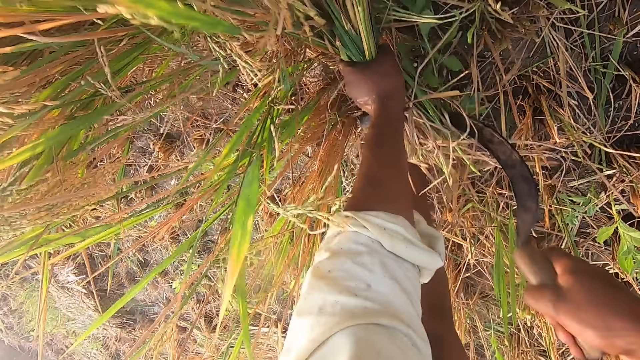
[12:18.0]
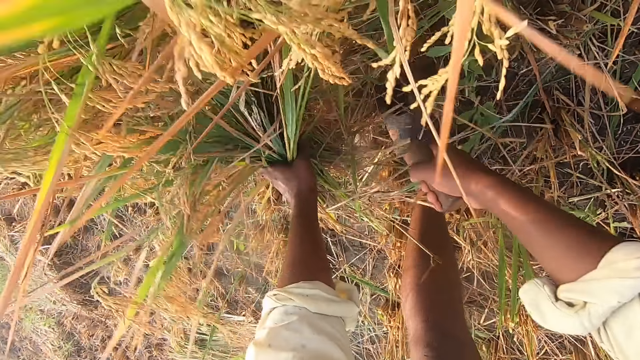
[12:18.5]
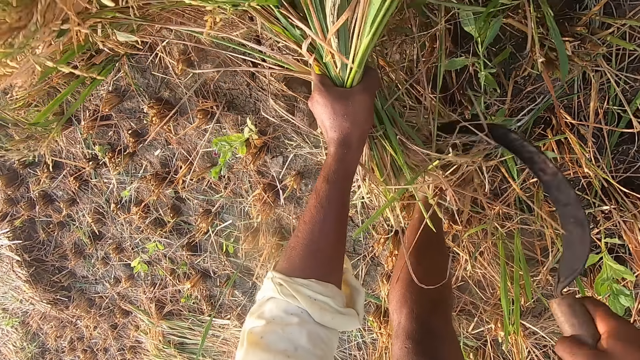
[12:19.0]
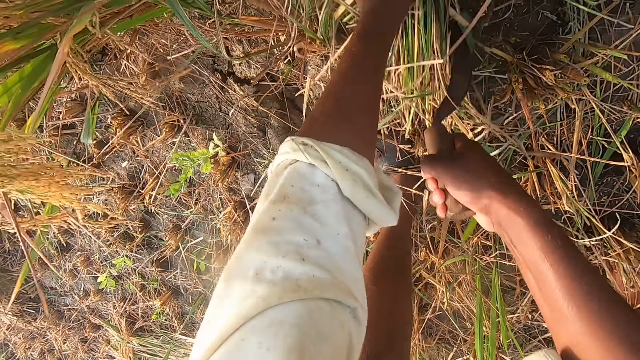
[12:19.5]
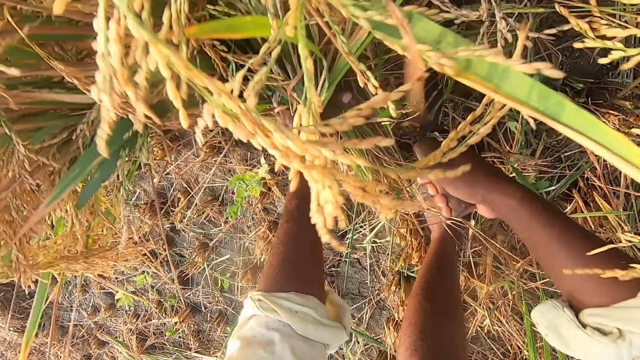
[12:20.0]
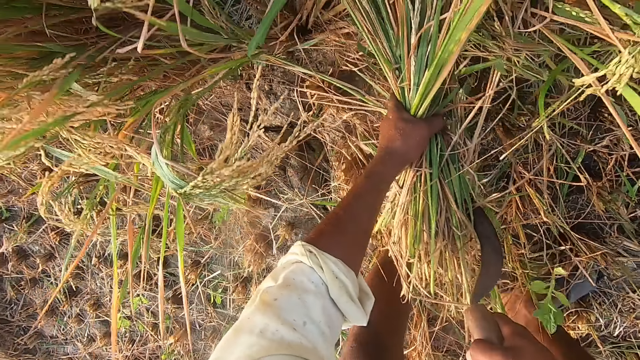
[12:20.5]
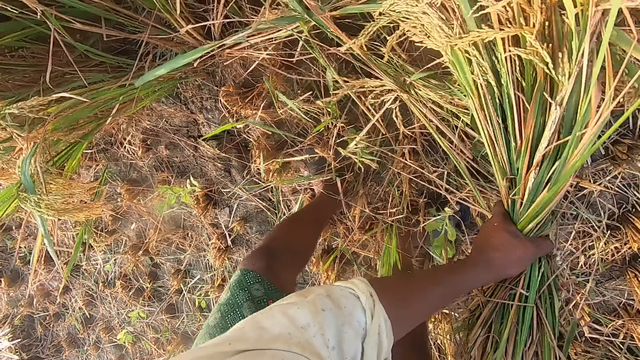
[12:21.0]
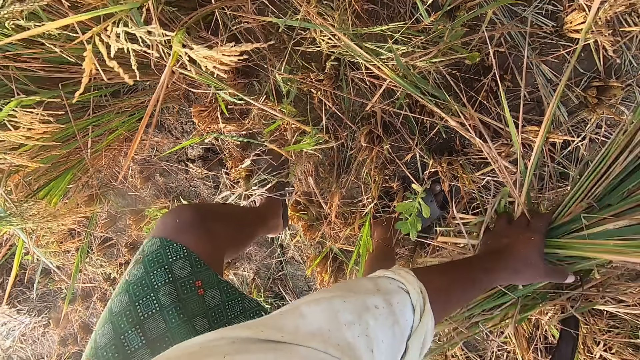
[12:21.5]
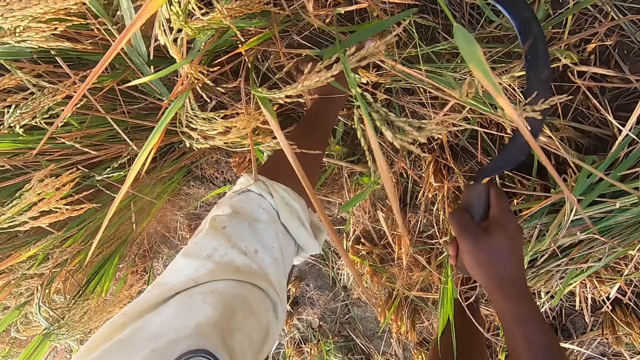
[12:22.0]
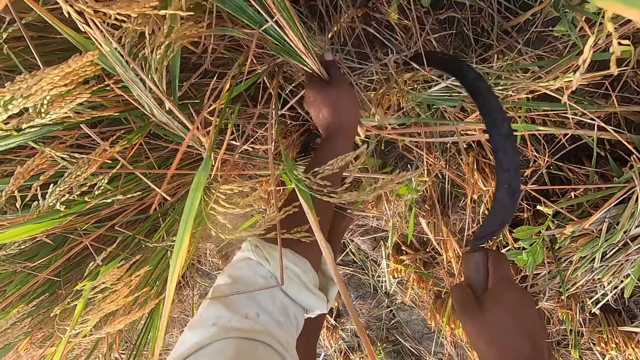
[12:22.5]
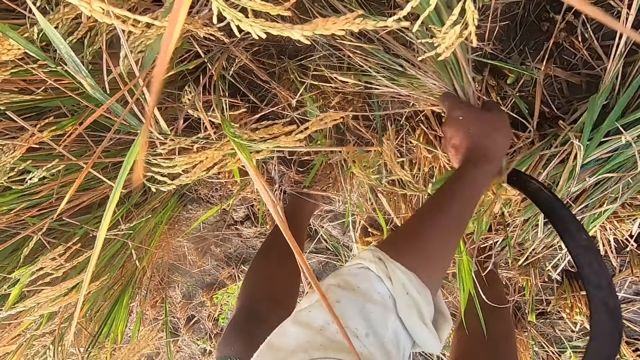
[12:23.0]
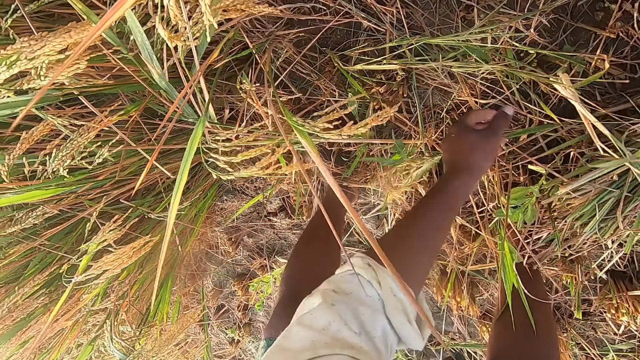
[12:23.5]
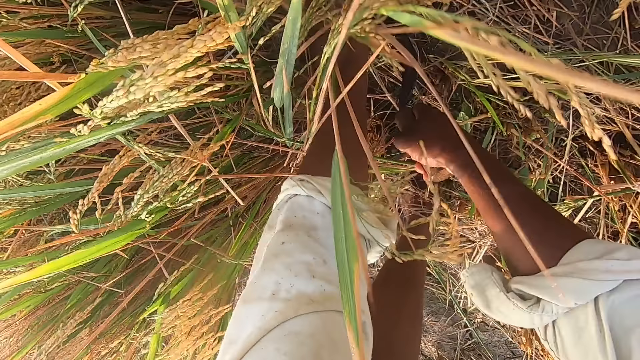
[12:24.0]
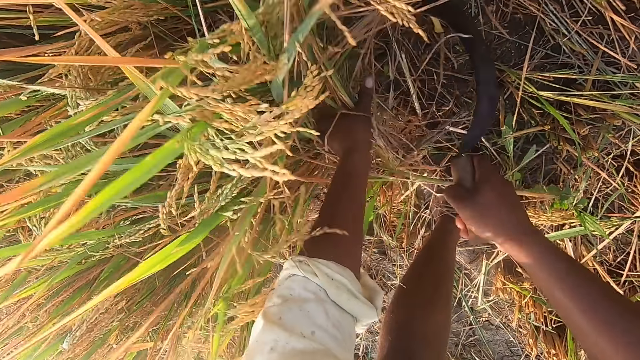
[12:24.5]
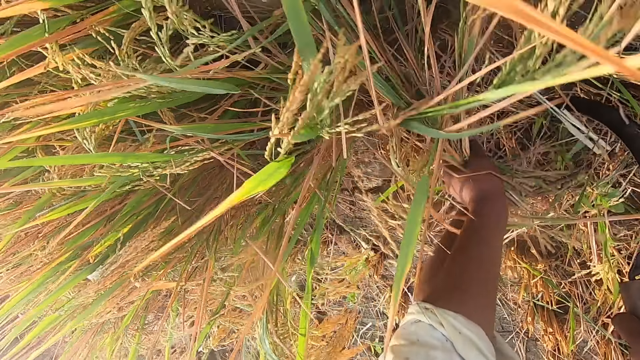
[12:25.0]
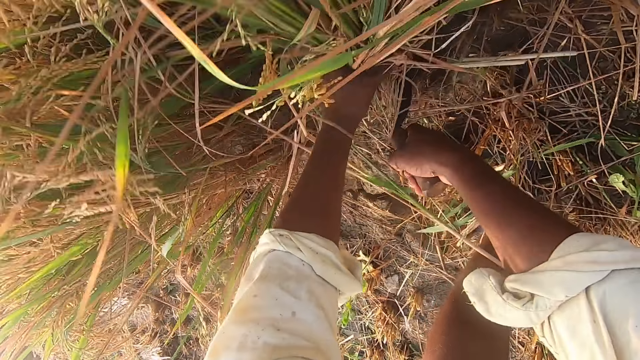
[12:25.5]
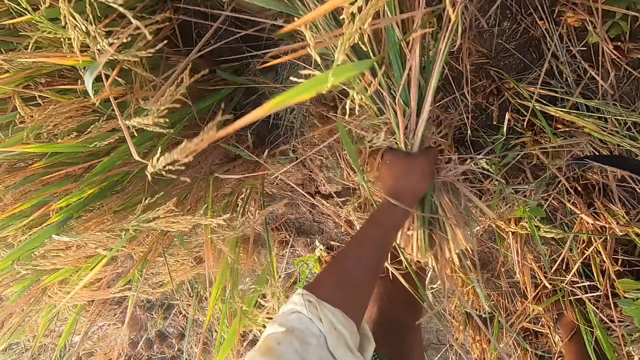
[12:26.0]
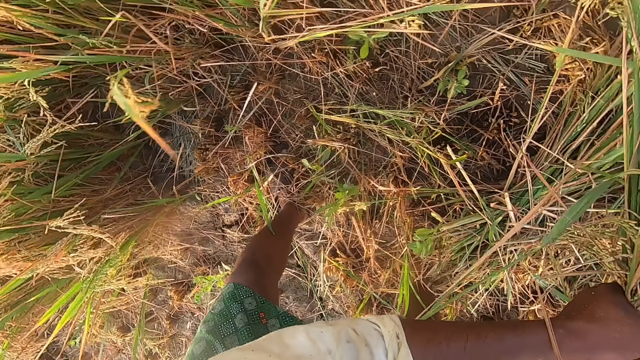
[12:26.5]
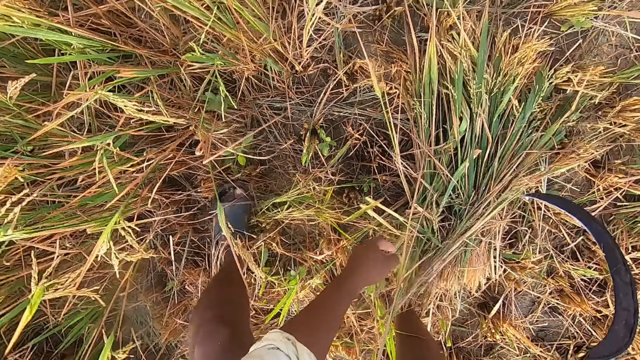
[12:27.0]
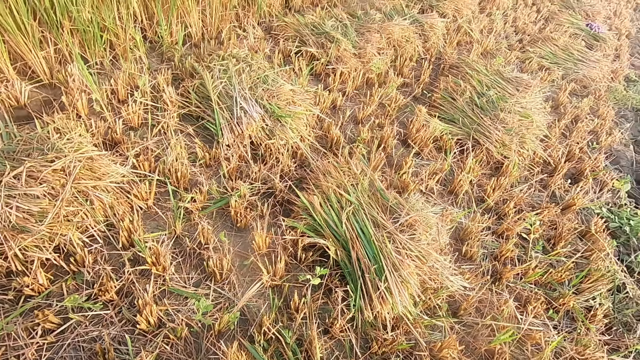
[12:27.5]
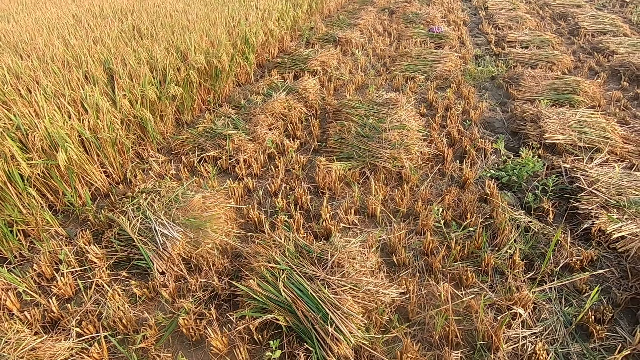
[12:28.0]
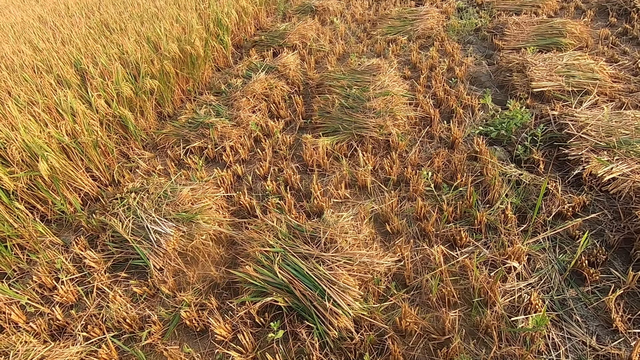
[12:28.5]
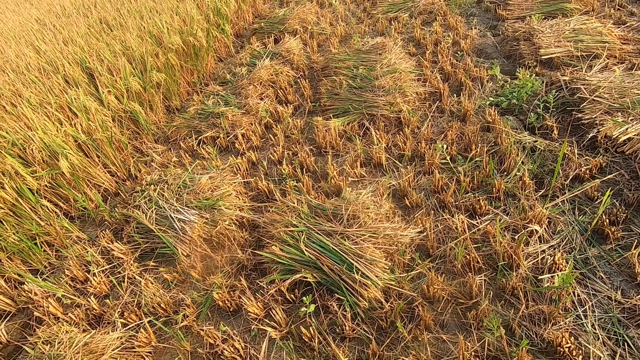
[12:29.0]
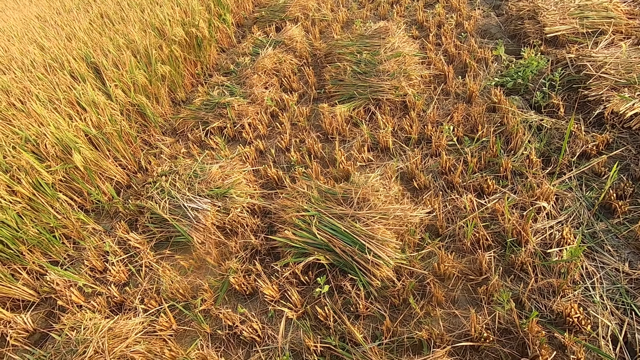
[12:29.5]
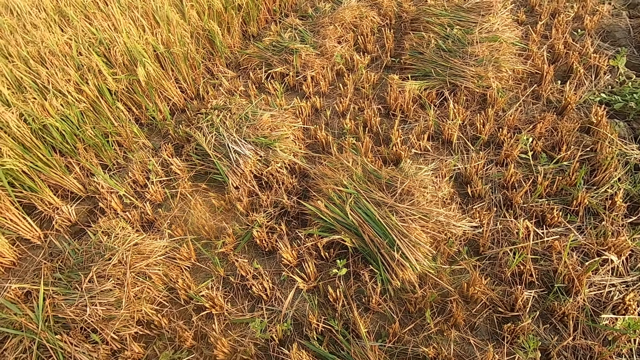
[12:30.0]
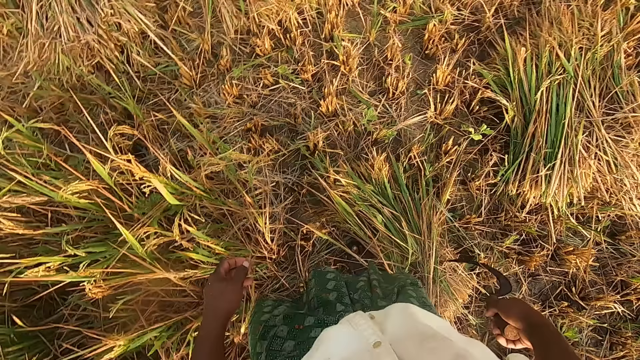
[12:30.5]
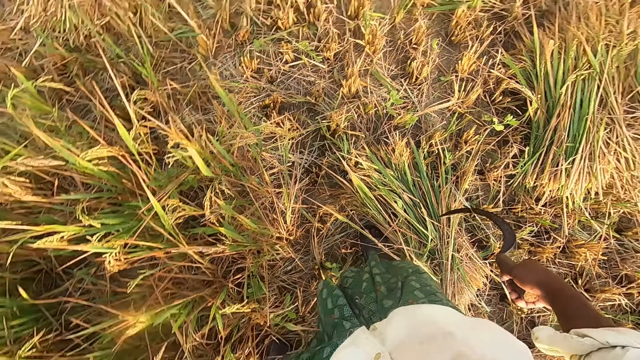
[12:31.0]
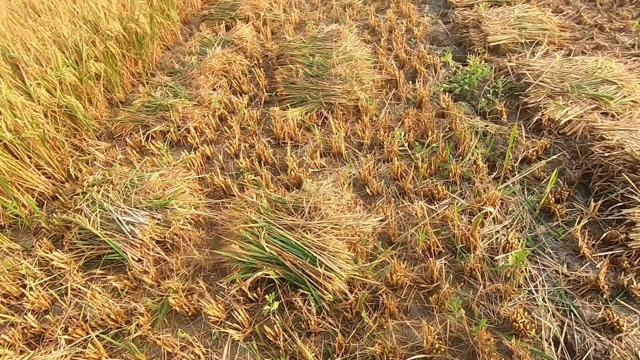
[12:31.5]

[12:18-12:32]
The camera wearer drops the wheat plants on the ground. They cut the wheat plants from the ground using the sickle. They drop the wheat plants on the ground. They cut the wheat plants from the ground using the sickle. They drop the wheat plants on the ground. They look around the farm, to the right.

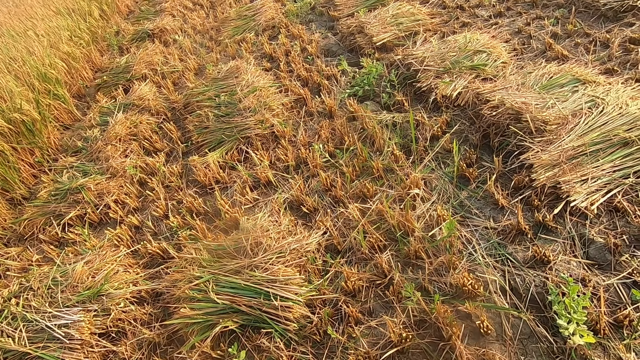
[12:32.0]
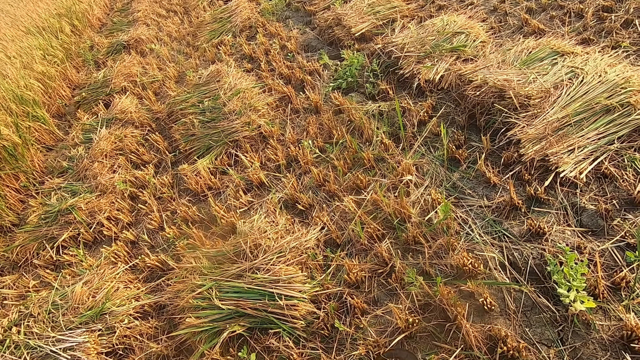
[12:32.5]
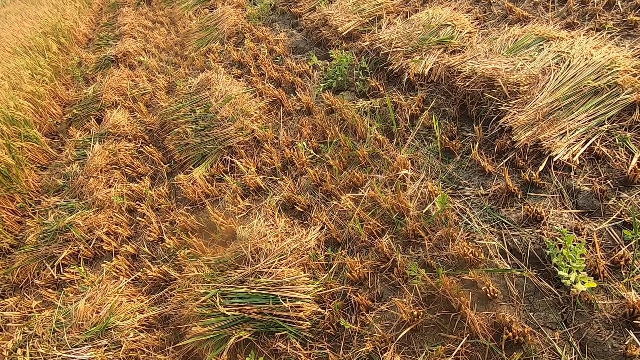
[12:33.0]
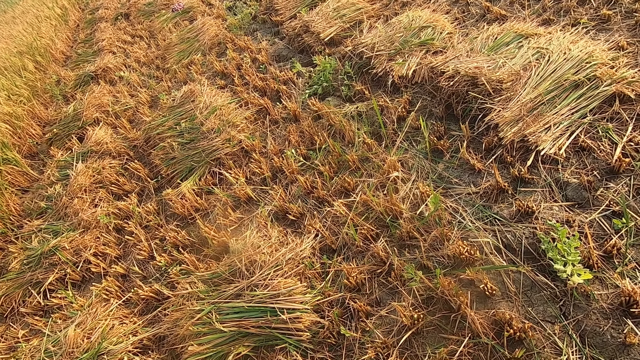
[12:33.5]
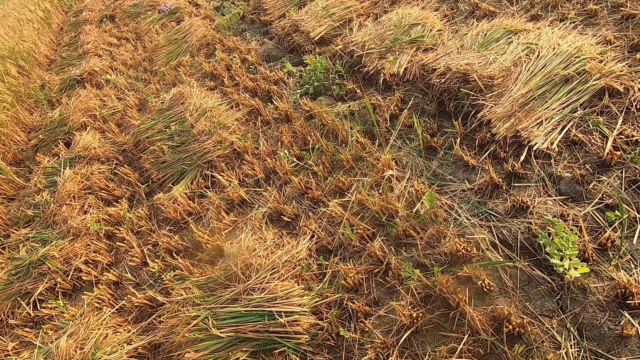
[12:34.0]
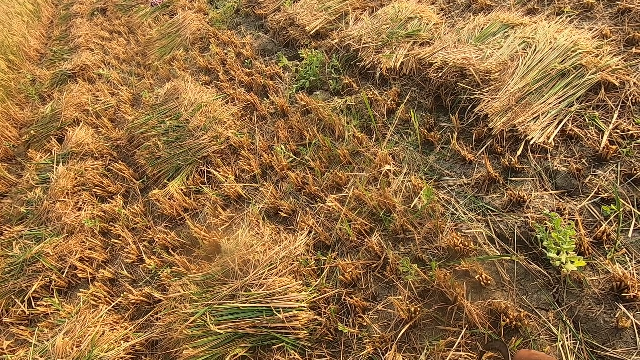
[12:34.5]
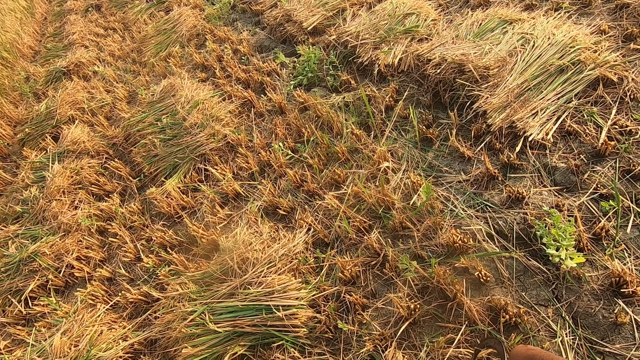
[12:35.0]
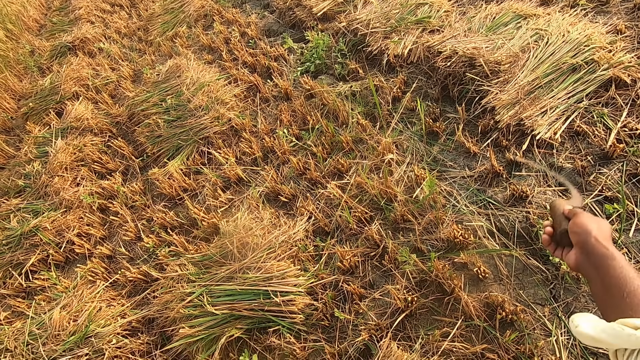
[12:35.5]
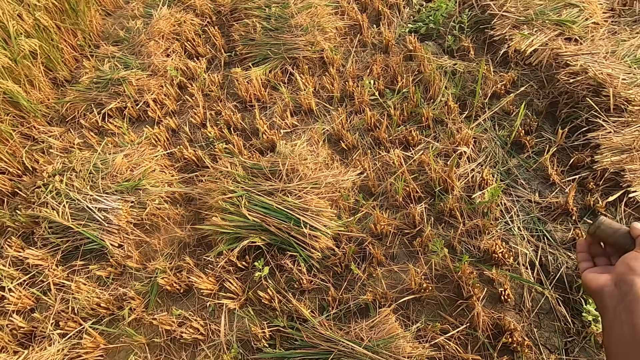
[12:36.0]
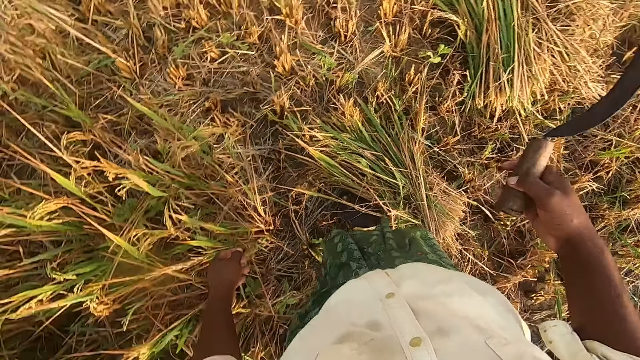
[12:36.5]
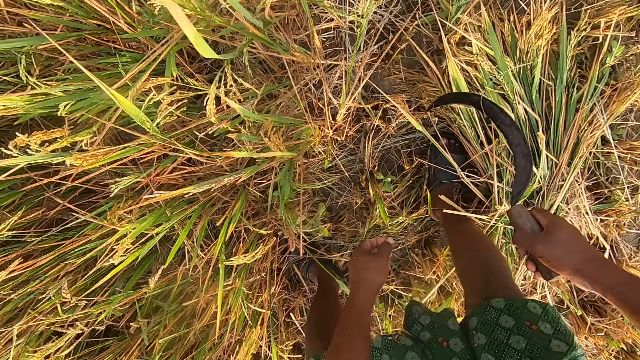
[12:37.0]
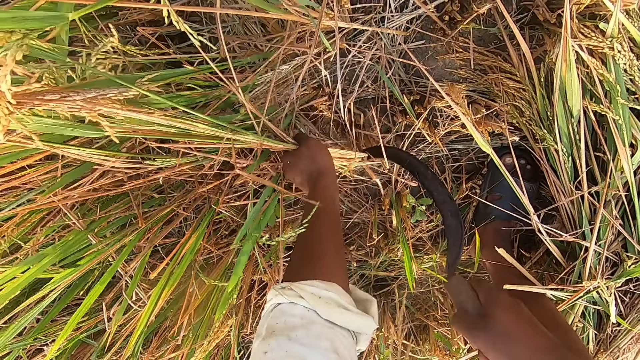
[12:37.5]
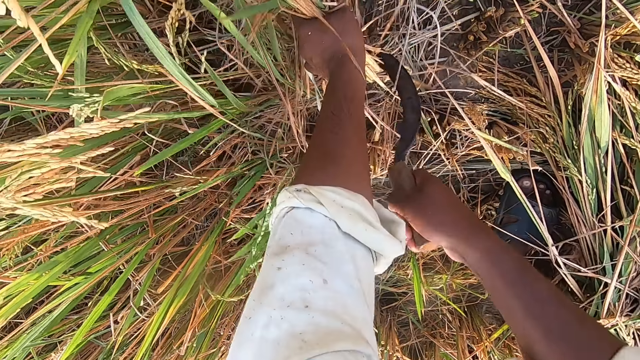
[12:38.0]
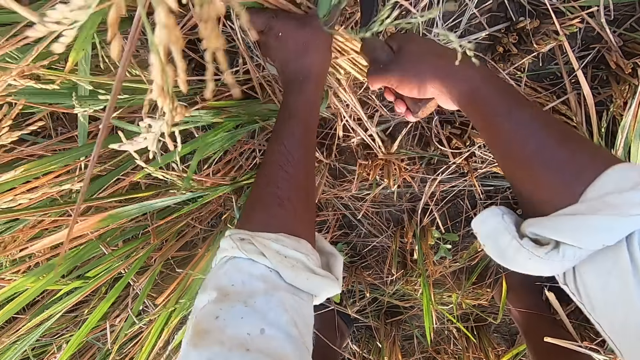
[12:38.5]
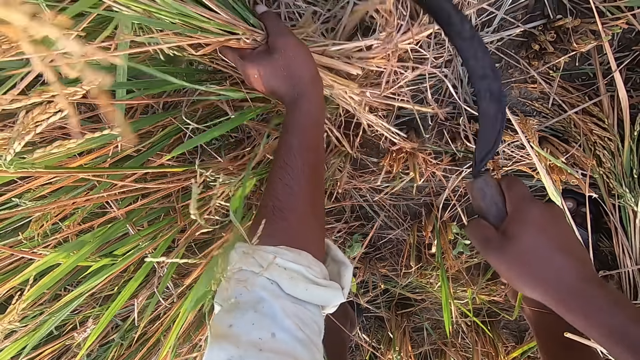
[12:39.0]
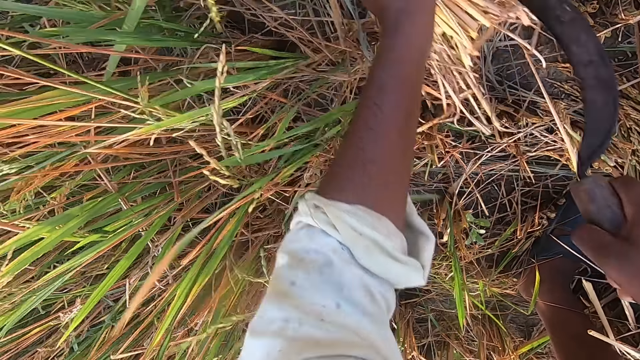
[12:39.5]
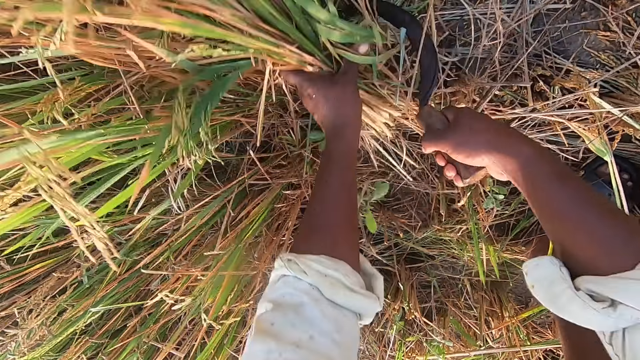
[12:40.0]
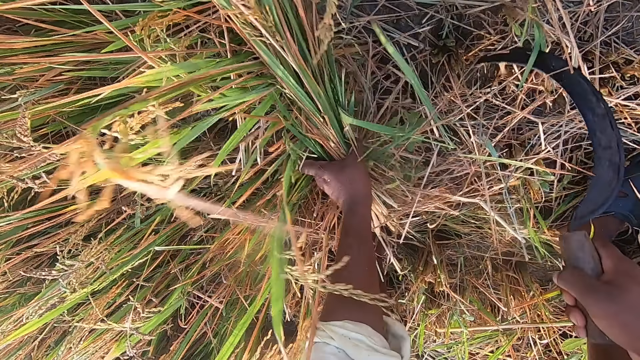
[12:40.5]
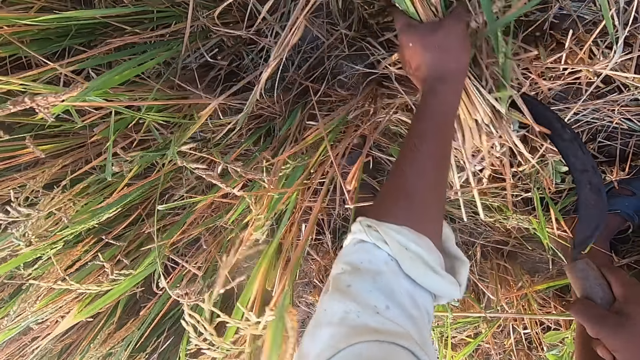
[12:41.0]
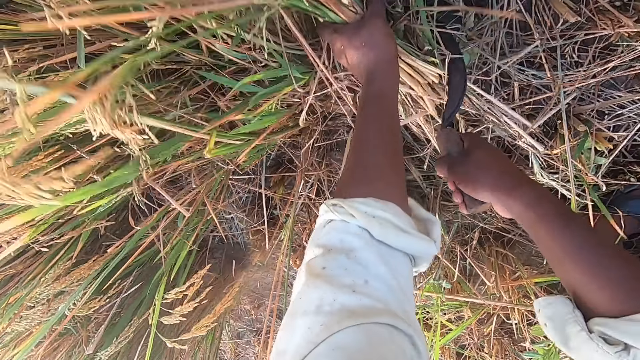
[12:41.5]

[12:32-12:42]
The camera wearer lifts the sickle using the right hand. They turn towards the wheat plants. They bend towards the wheat plants and cut the wheat plants from the ground using the sickle.
